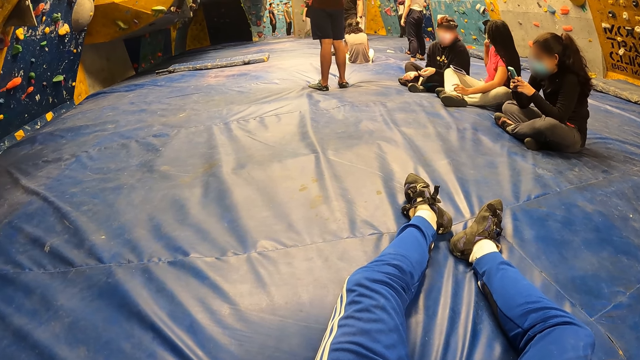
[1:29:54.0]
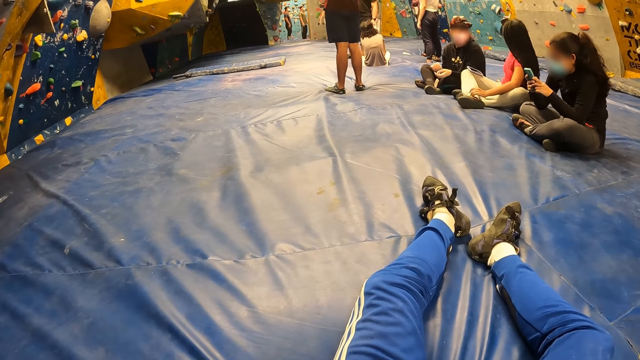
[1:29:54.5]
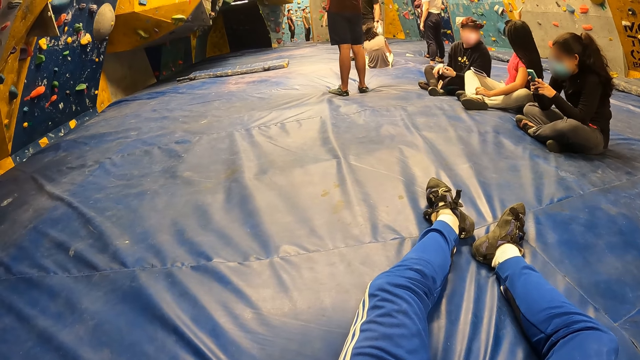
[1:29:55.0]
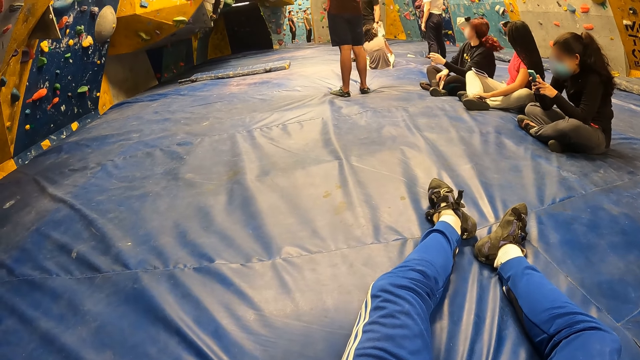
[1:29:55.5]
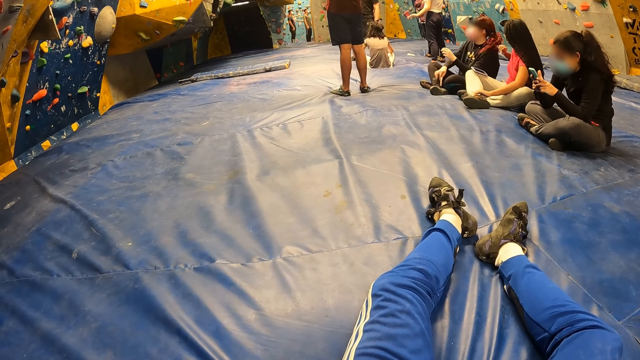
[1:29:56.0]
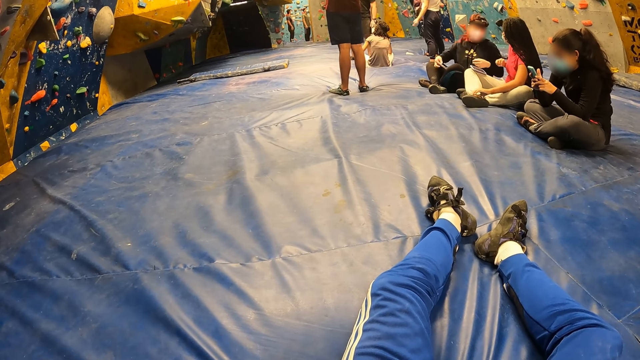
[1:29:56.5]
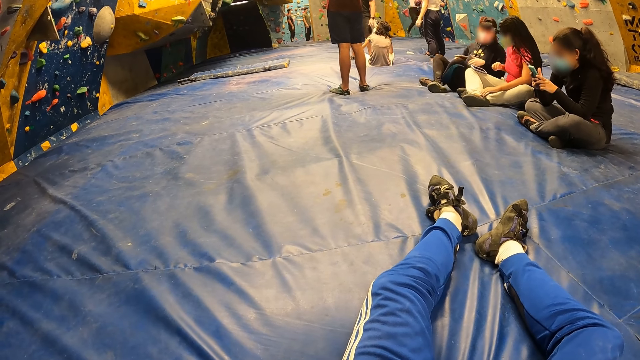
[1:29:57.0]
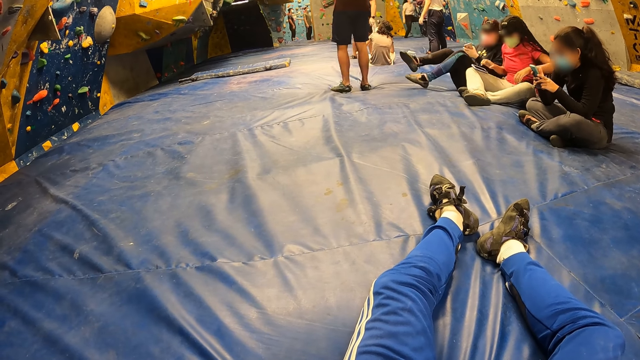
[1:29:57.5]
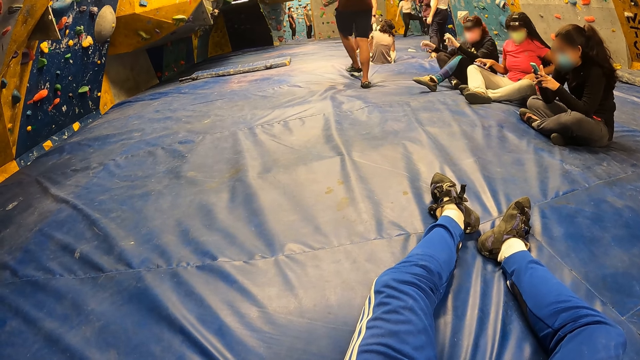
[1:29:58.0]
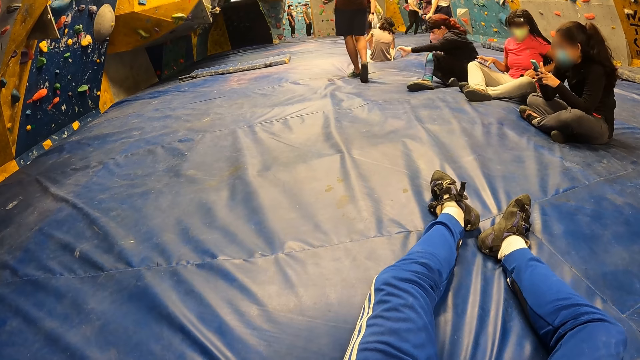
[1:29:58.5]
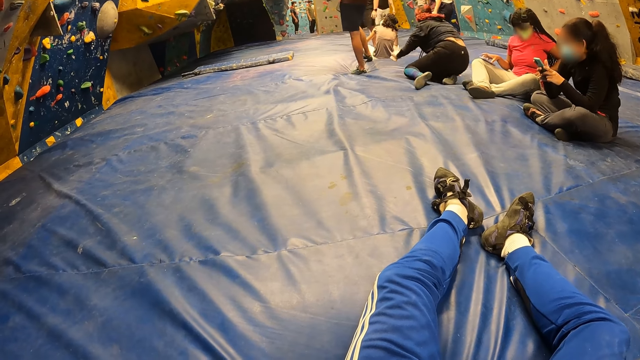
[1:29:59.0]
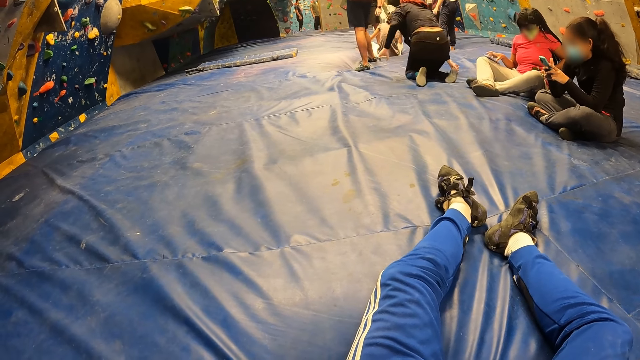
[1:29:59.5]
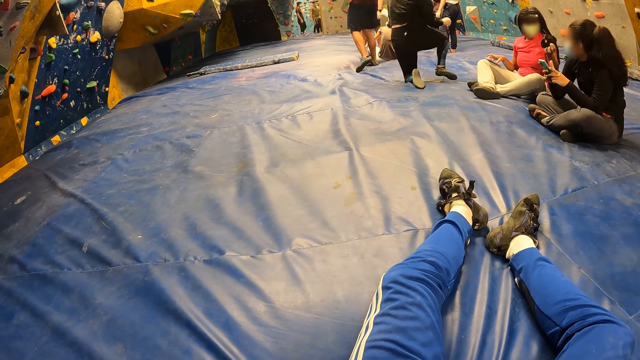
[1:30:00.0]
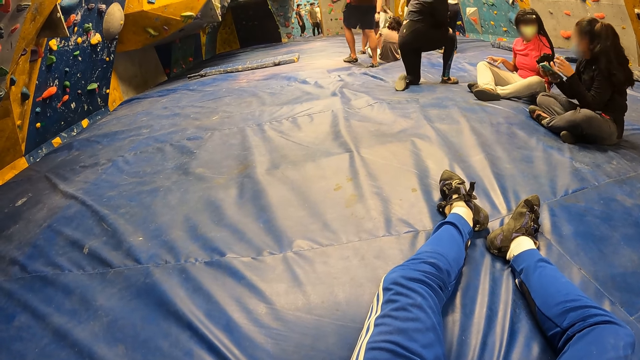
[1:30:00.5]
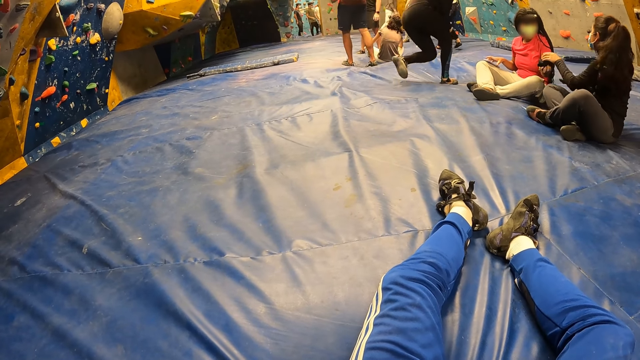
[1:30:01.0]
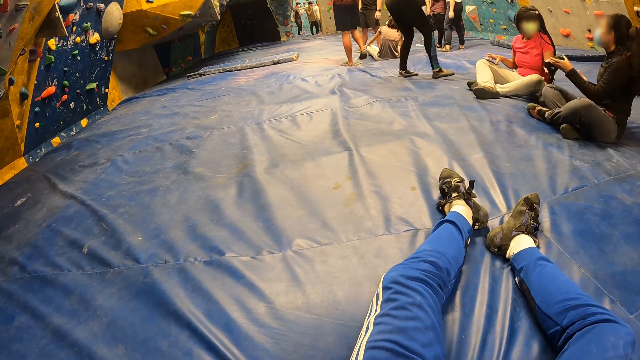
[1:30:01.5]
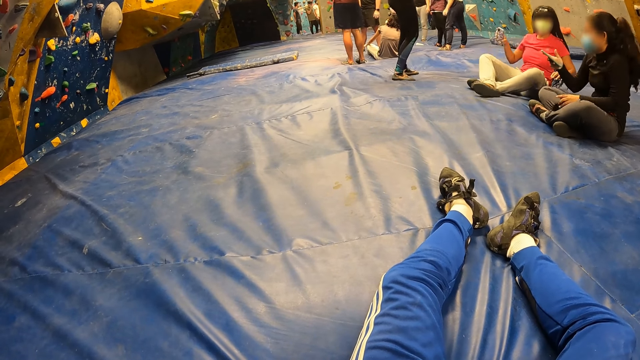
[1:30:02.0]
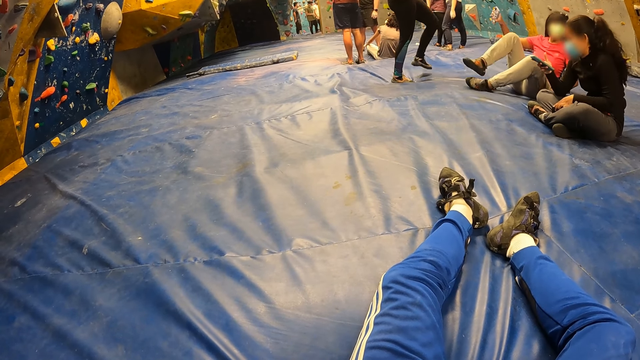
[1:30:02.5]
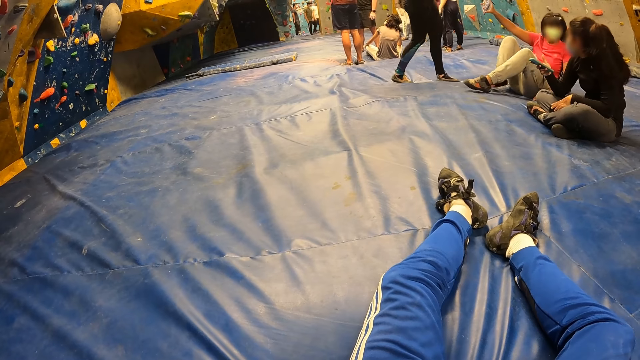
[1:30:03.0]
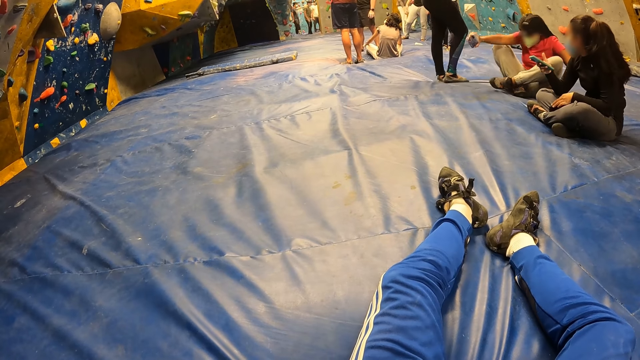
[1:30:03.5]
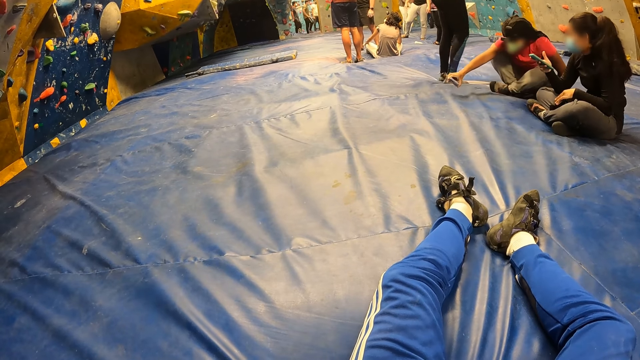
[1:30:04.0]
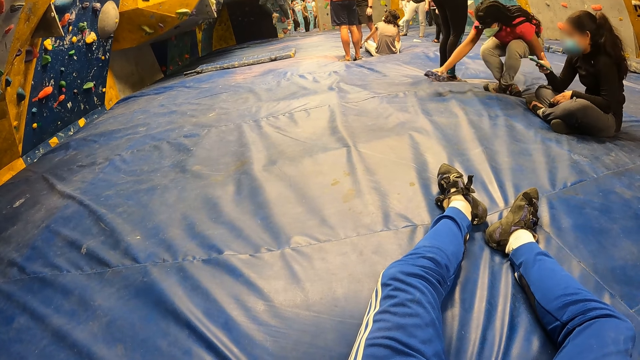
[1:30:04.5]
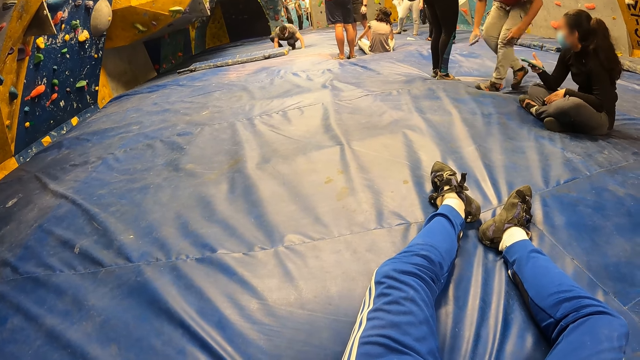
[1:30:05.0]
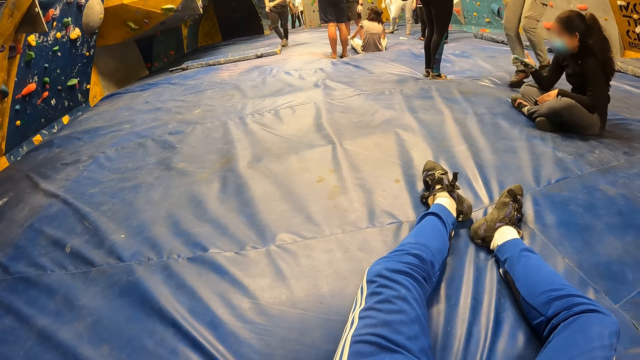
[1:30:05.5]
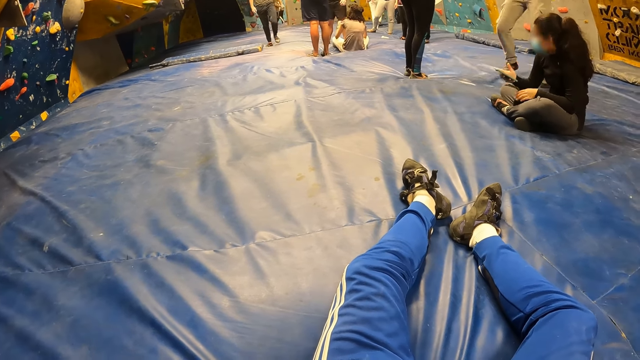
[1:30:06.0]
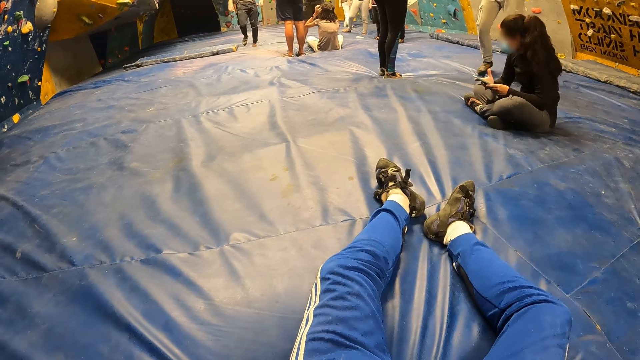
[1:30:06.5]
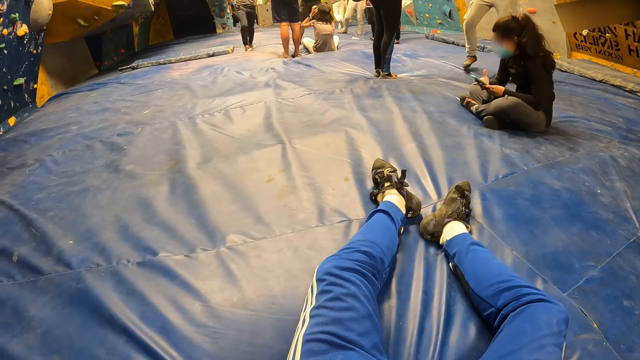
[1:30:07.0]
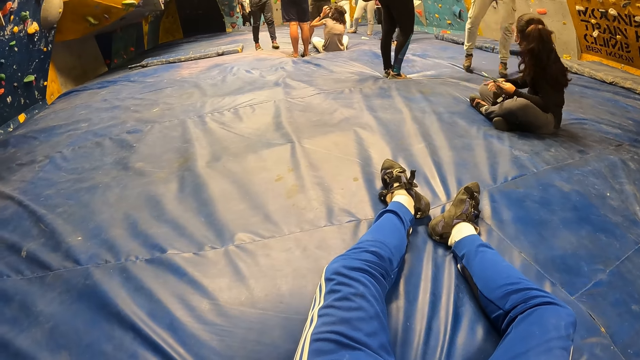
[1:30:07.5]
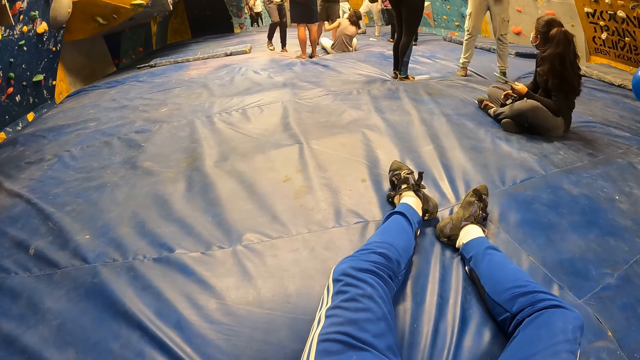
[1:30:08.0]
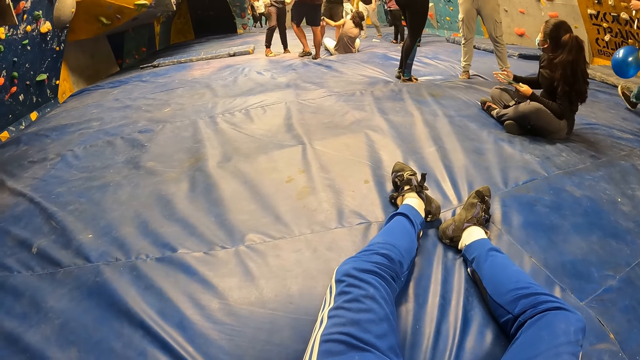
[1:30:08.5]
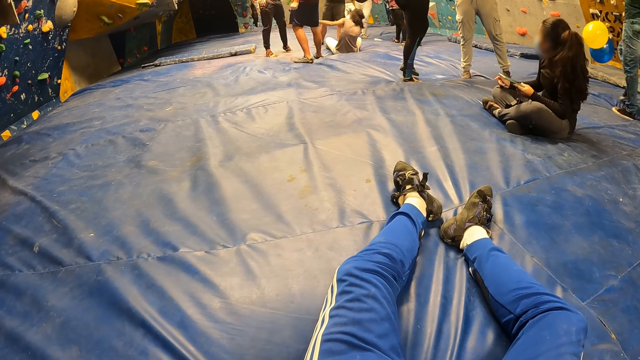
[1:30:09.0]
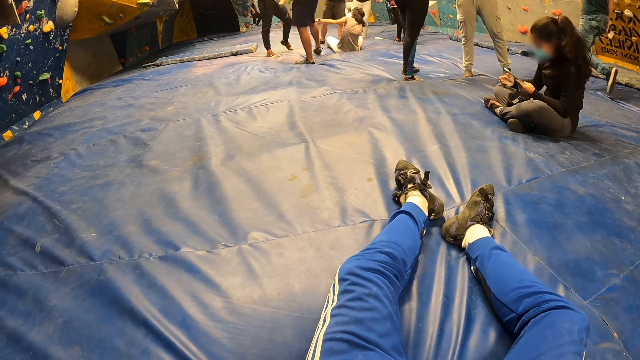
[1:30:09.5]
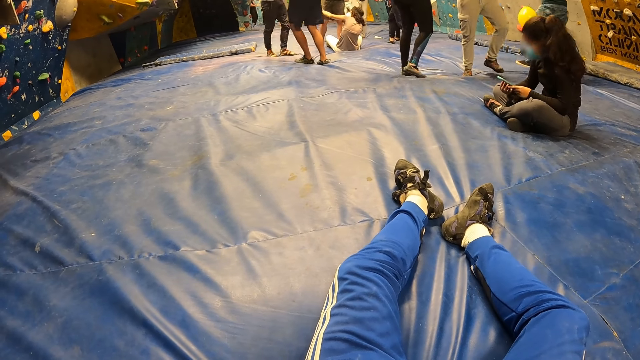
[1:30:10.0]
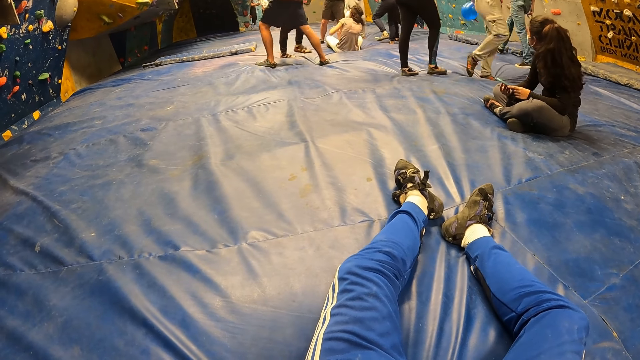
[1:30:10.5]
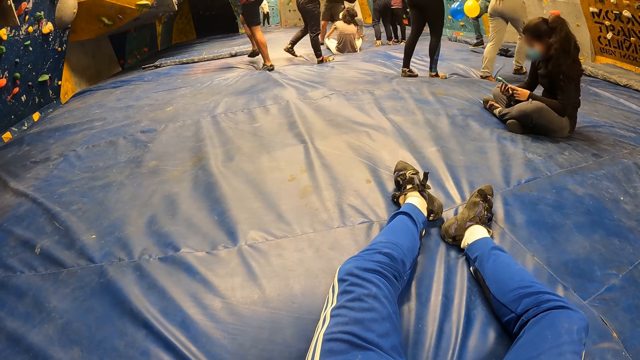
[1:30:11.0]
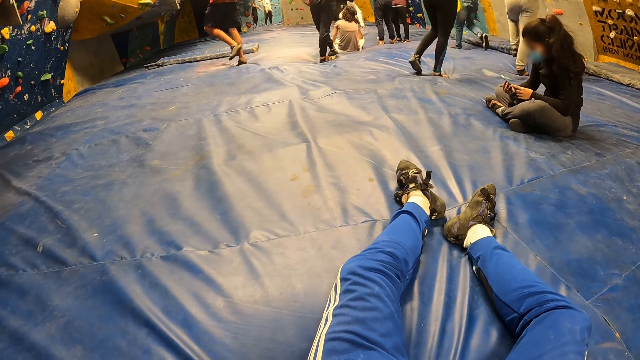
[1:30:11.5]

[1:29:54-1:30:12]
The camera wearer looks around. They look around again.

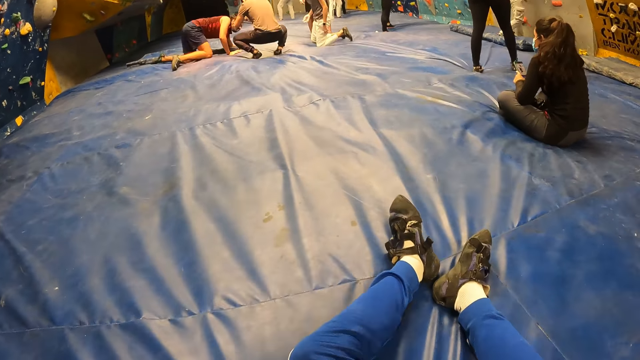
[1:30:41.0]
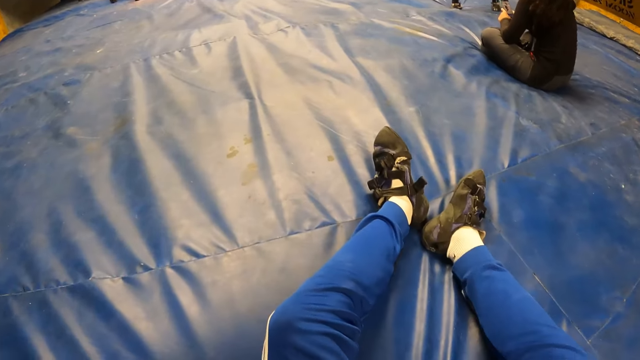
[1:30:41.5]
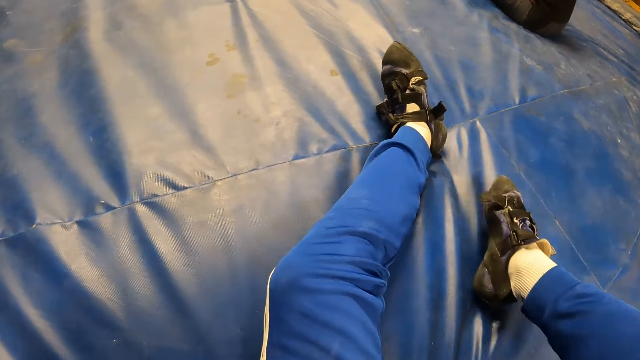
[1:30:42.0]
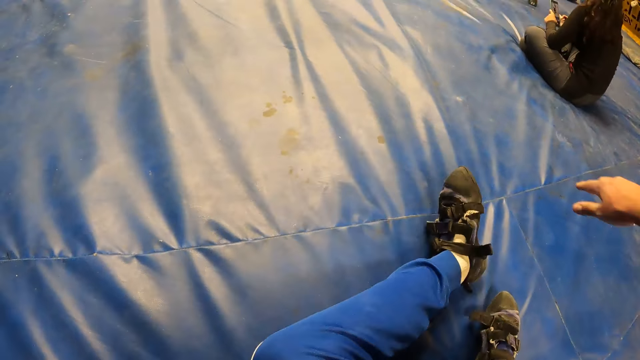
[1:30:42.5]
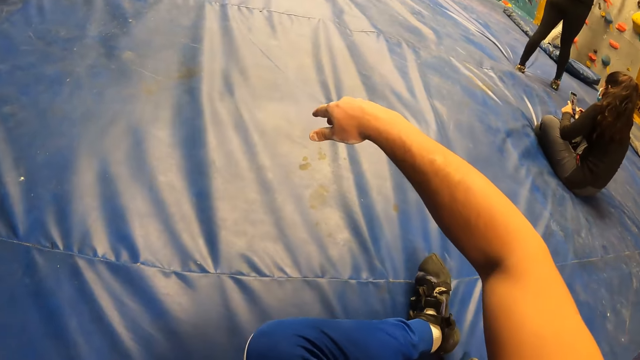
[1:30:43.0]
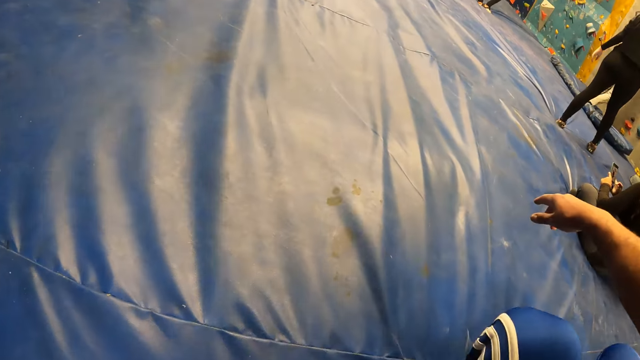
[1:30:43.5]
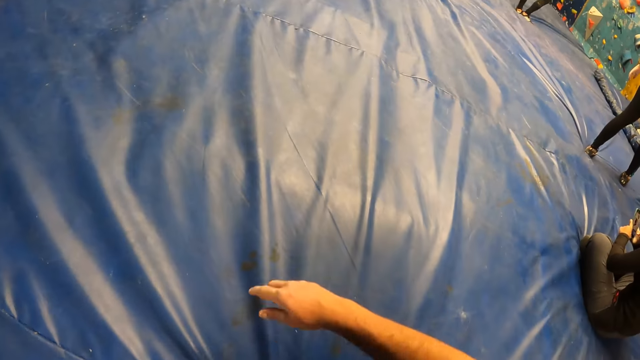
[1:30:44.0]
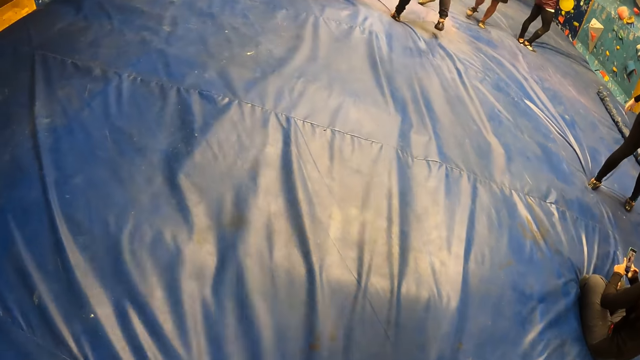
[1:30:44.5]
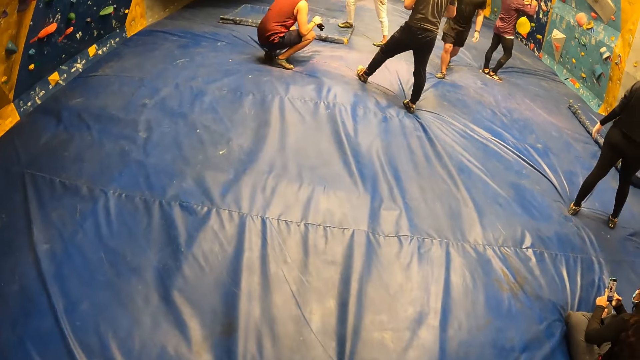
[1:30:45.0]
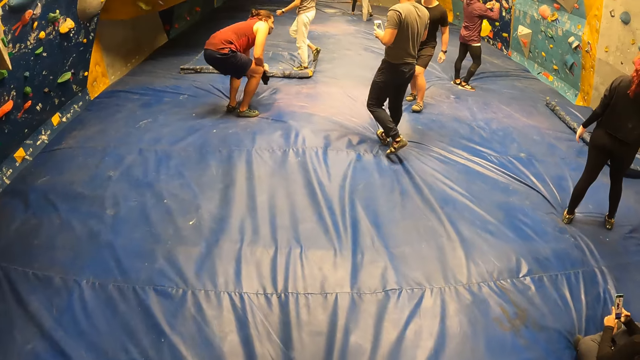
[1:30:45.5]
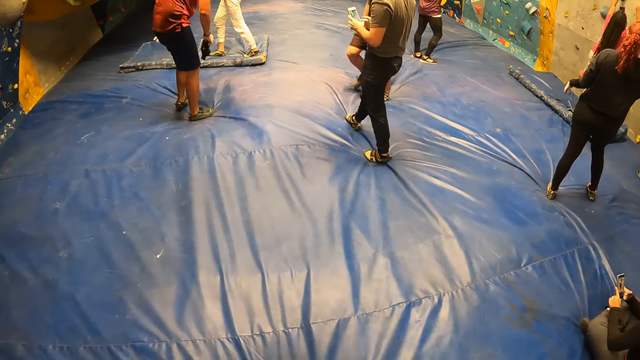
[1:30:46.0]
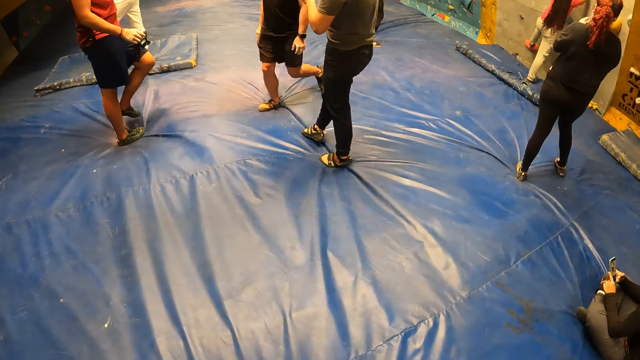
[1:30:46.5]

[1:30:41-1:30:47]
The camera wearer stands on his feet. He walks around the climbing center.
